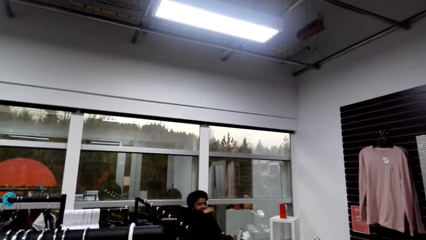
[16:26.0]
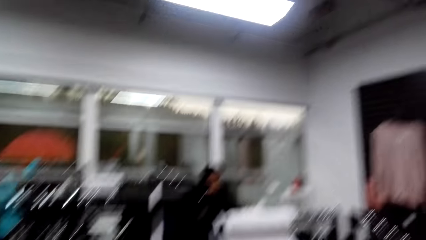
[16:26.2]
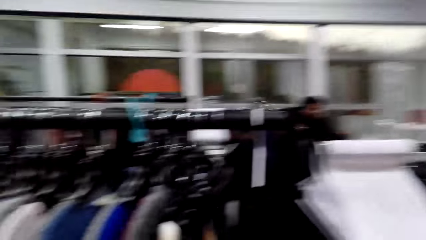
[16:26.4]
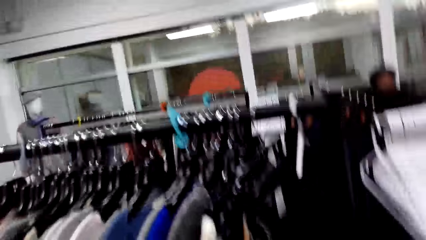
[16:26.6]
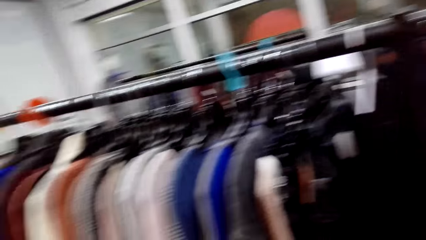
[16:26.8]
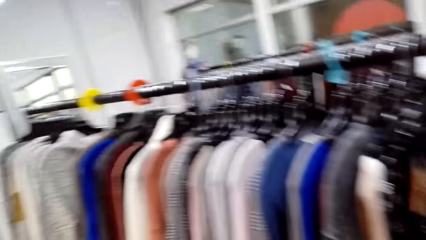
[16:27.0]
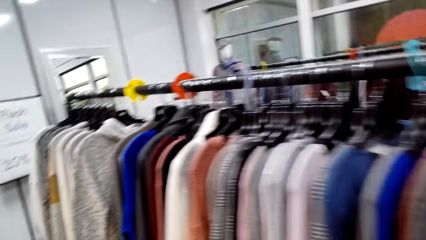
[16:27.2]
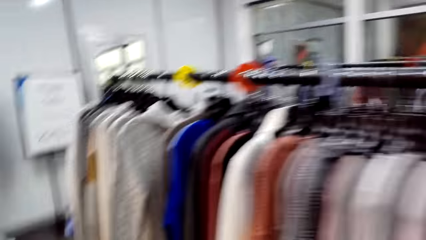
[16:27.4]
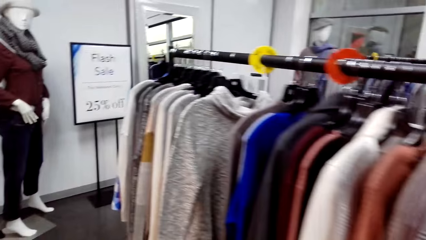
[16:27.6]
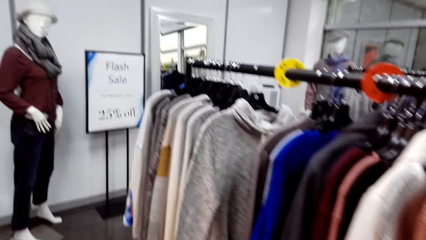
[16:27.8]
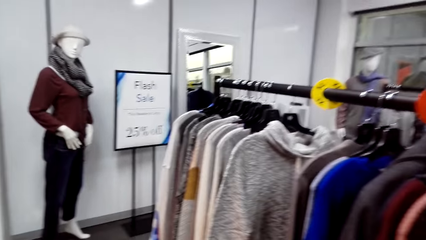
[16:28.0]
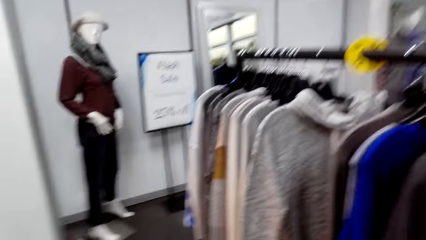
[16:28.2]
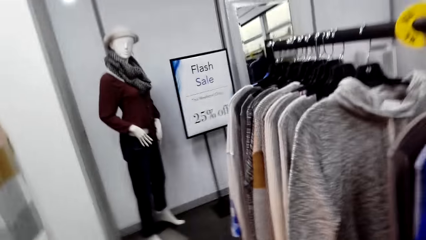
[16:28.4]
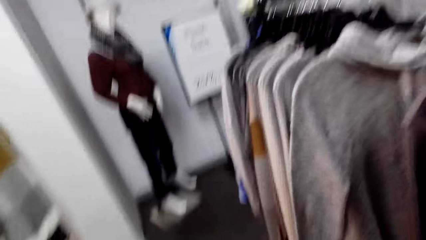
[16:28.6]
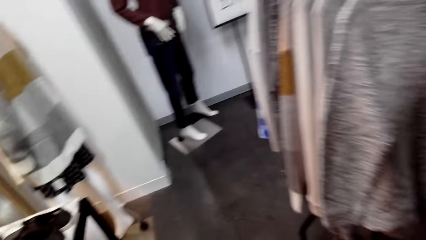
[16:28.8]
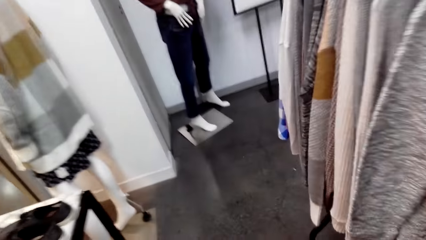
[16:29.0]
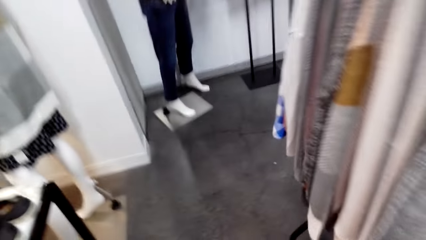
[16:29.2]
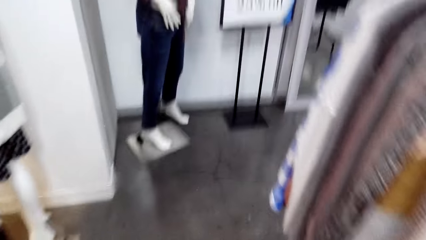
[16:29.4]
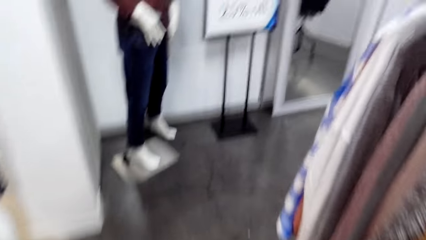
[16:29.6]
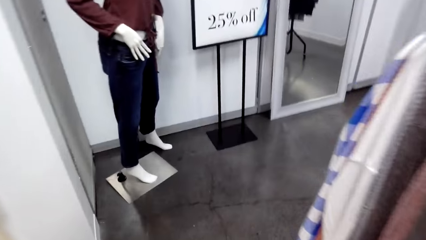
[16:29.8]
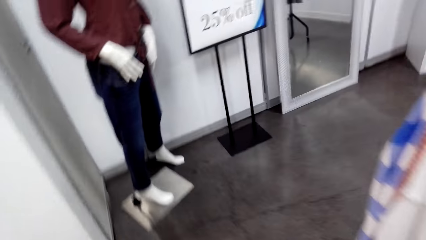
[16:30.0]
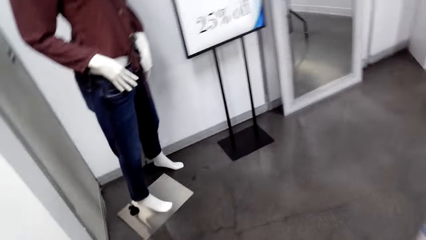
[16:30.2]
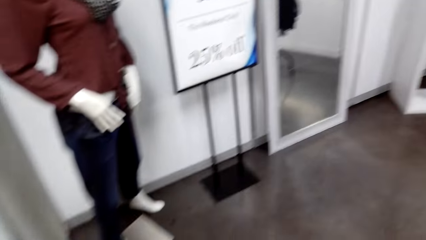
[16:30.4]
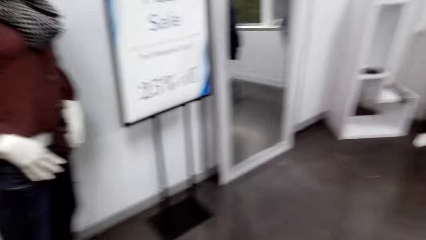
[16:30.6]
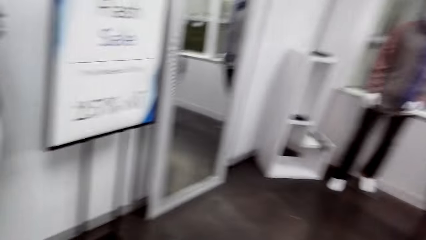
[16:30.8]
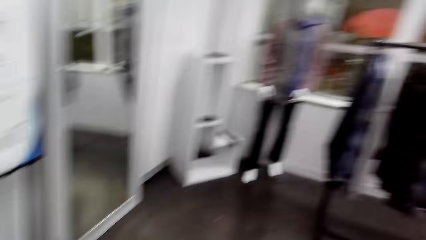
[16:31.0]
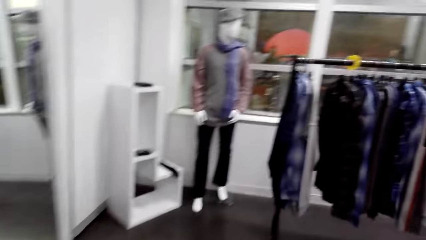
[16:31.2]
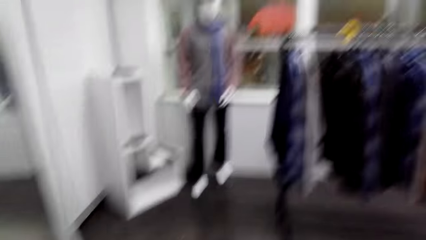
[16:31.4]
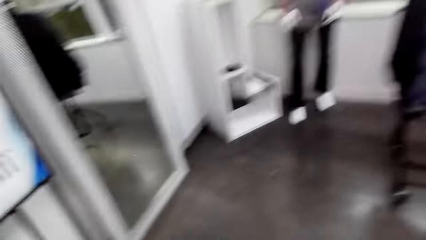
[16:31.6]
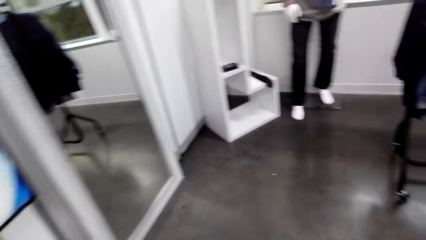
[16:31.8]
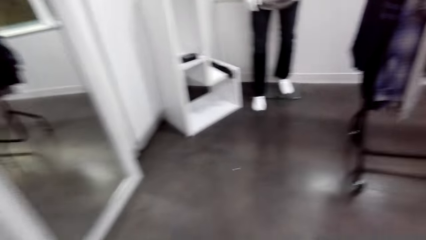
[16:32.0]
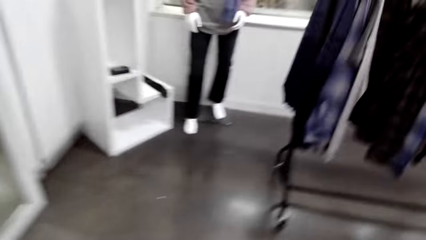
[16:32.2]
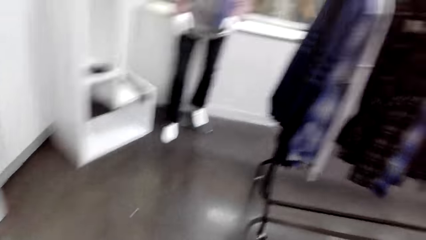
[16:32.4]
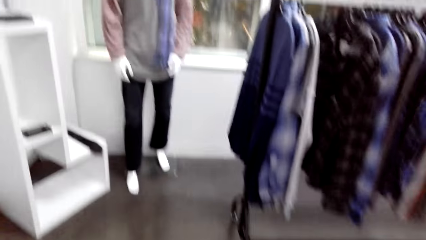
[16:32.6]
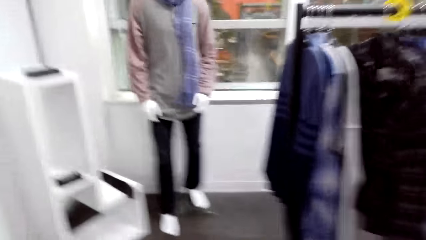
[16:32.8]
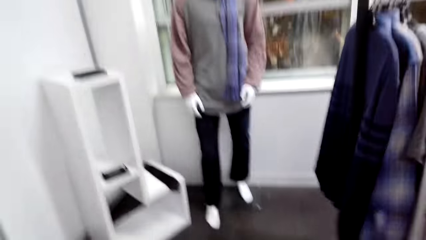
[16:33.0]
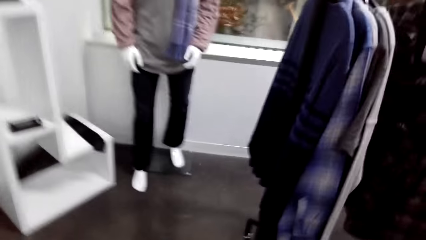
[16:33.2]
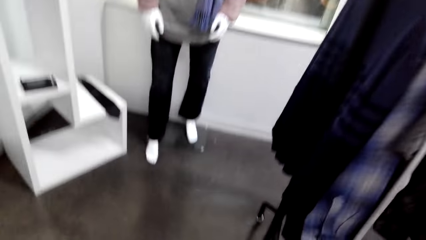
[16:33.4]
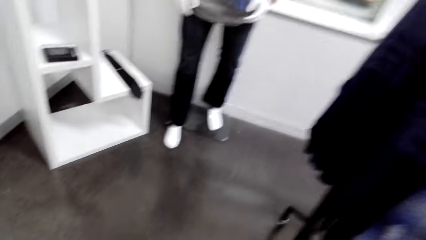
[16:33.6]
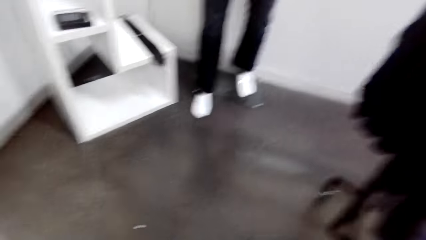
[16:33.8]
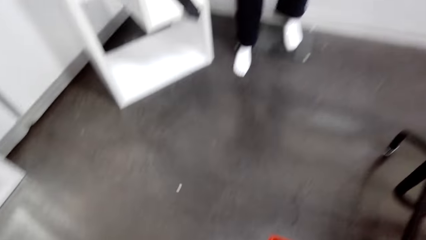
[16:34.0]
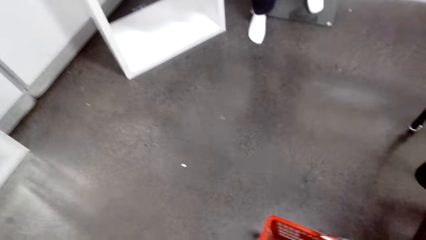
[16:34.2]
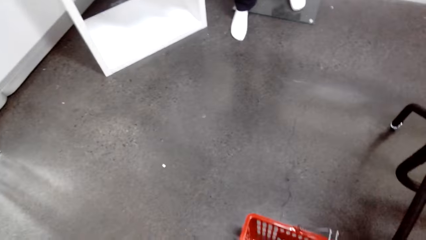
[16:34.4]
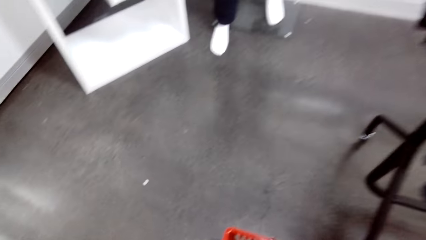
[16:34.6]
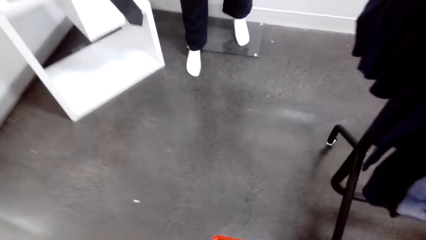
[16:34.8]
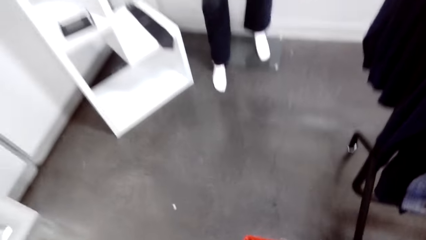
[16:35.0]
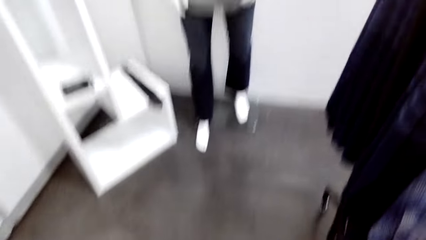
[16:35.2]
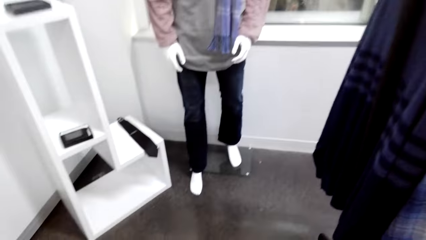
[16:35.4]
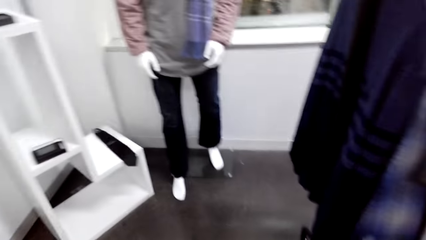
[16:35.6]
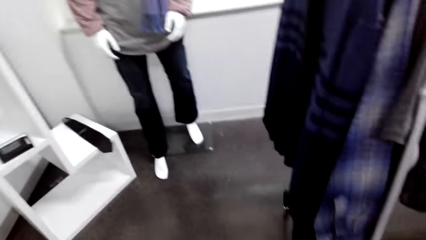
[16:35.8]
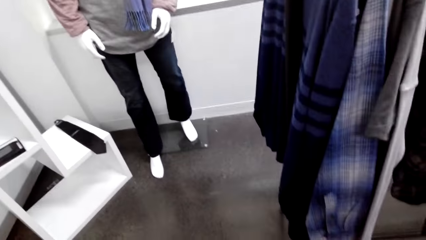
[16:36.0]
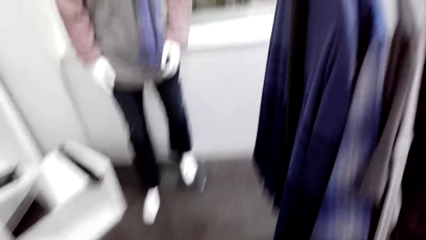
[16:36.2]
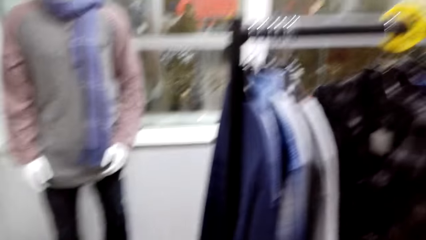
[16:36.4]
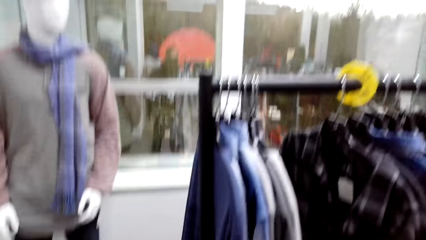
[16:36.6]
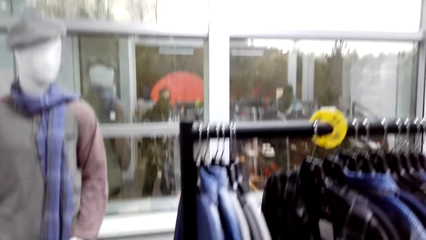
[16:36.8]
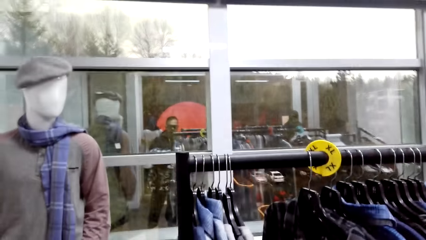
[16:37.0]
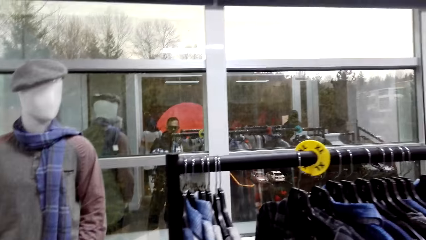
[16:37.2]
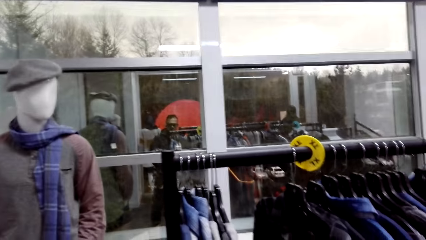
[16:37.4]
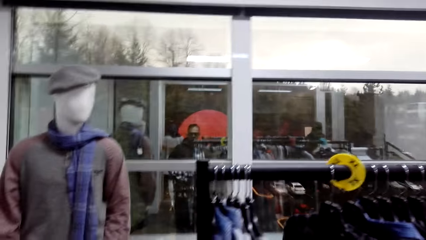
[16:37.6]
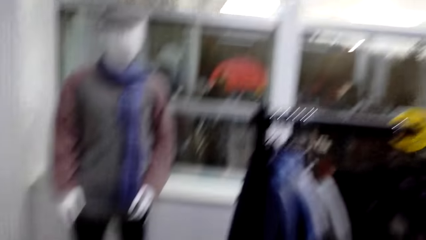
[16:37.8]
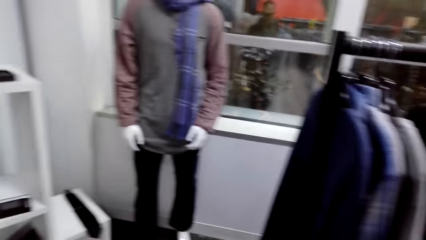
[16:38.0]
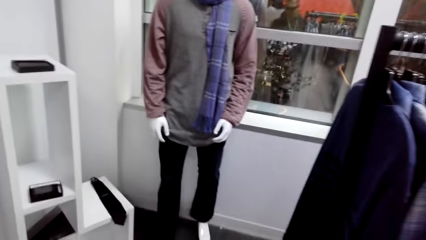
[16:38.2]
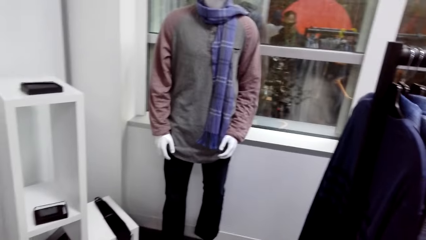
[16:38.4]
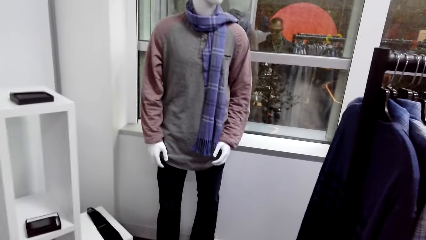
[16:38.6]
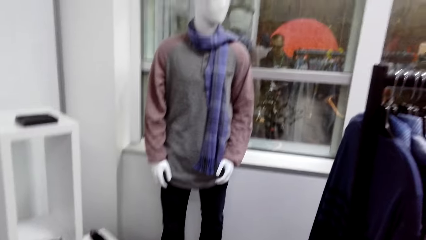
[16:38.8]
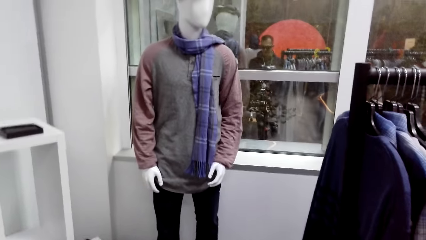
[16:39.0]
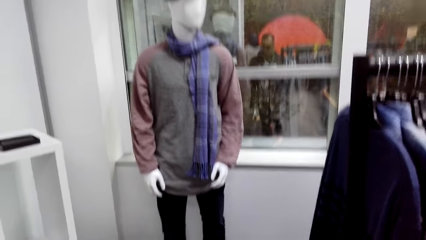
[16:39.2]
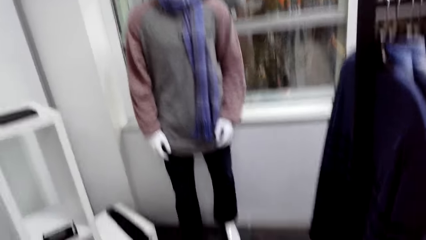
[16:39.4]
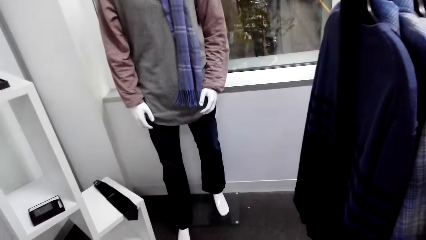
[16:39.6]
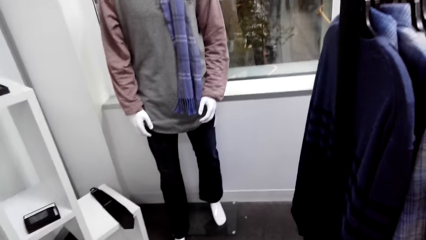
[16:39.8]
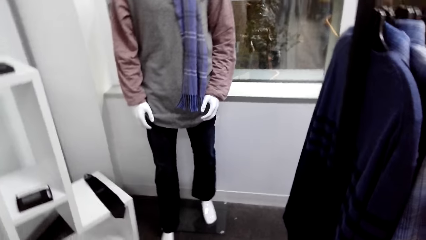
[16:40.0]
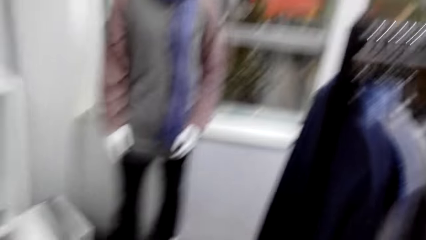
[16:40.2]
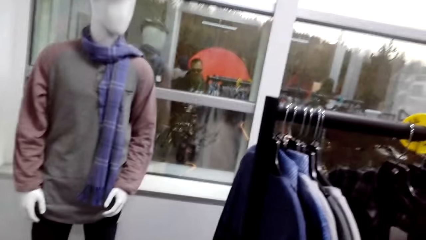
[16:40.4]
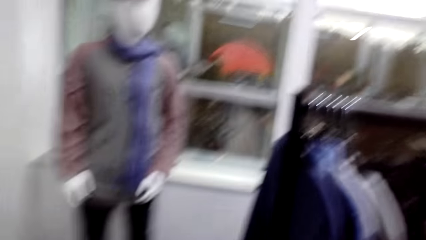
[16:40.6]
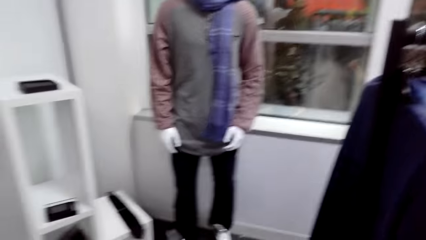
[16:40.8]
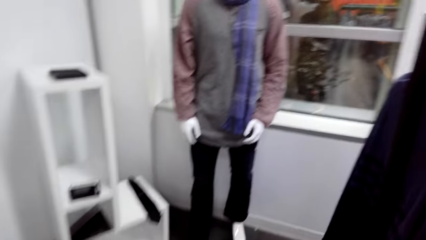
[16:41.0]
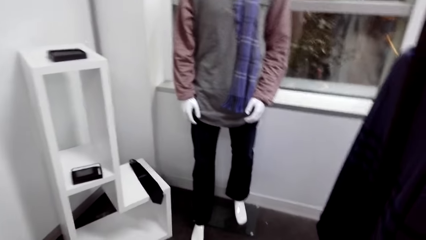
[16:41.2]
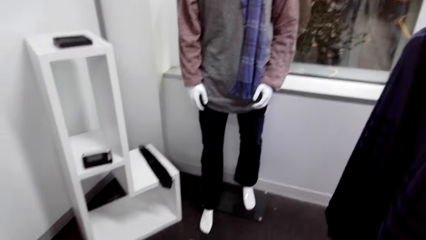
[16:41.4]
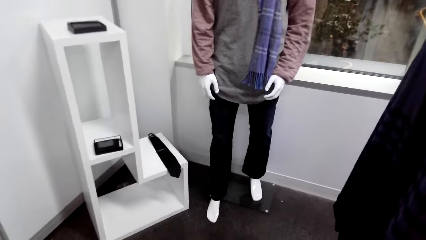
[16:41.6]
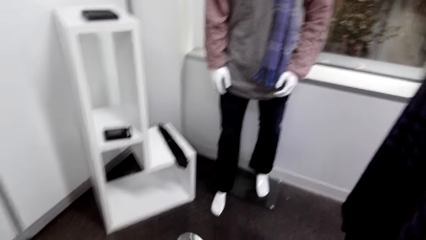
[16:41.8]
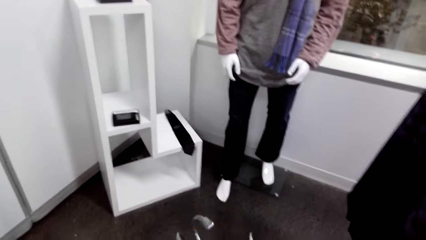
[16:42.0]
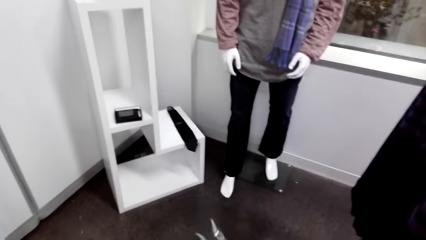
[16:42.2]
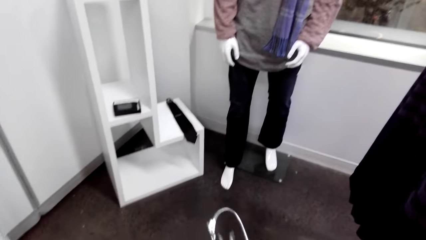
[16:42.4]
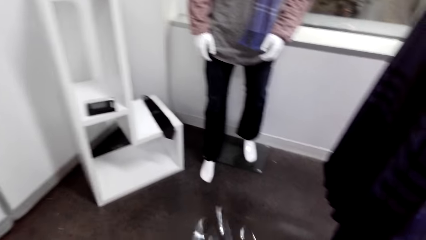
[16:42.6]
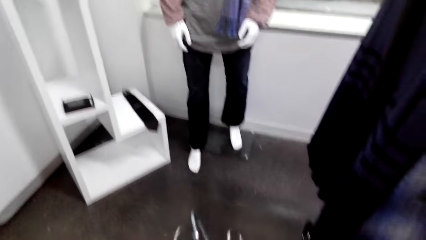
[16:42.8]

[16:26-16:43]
The camera wearer looks around. The cashier dialogues with the camera wearer. The camera wearer walks in the boutique. They turn around. They walk in the boutique. They put the shopping basket down. They look around. They look around again. They do something.
